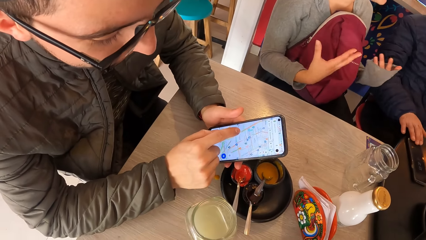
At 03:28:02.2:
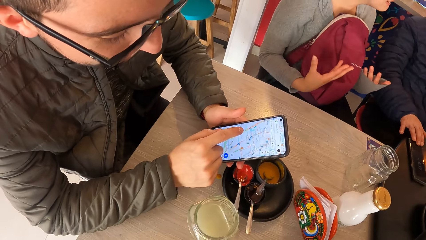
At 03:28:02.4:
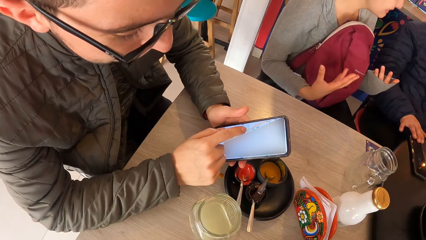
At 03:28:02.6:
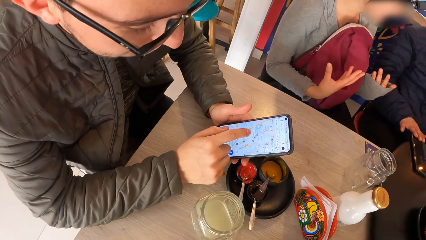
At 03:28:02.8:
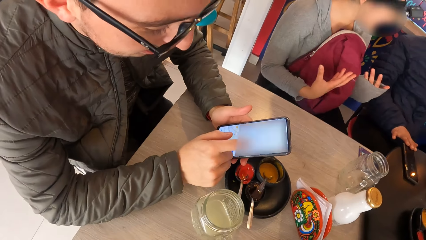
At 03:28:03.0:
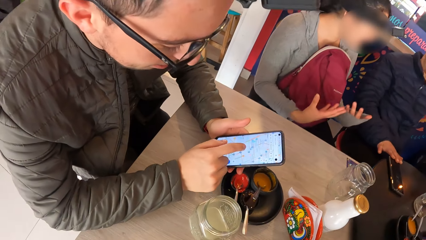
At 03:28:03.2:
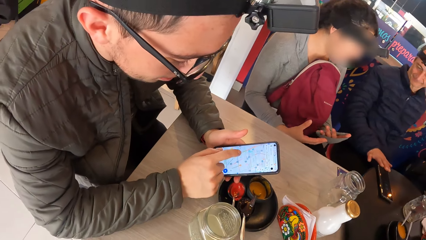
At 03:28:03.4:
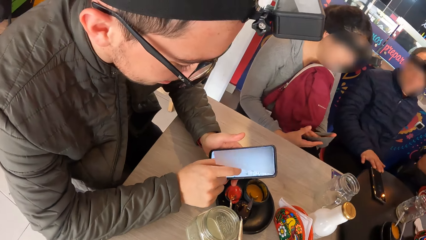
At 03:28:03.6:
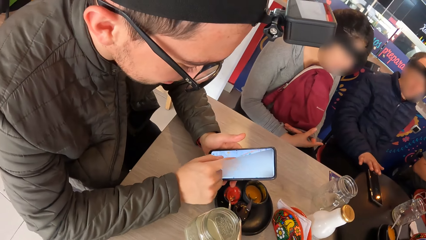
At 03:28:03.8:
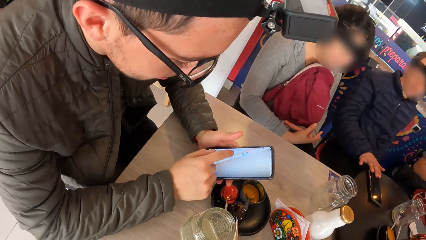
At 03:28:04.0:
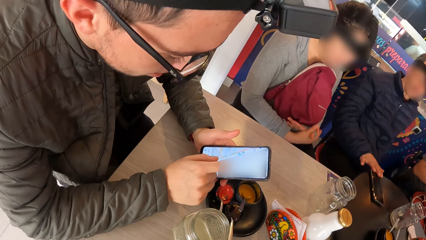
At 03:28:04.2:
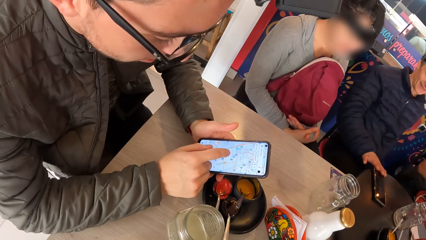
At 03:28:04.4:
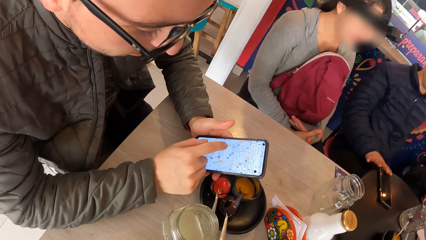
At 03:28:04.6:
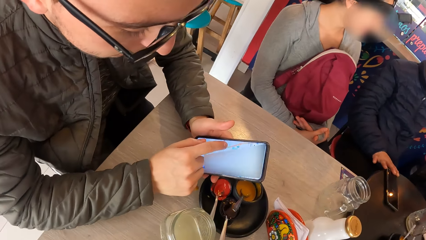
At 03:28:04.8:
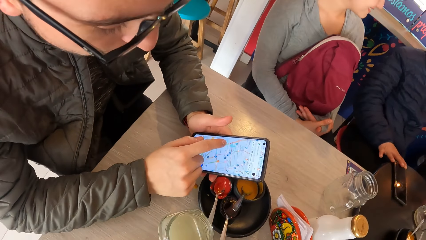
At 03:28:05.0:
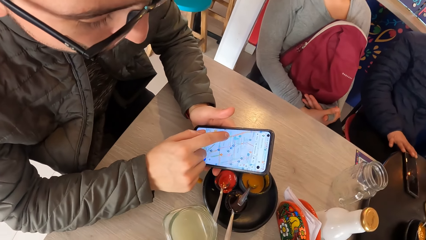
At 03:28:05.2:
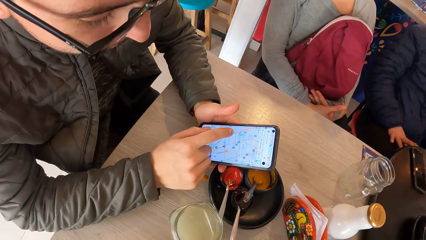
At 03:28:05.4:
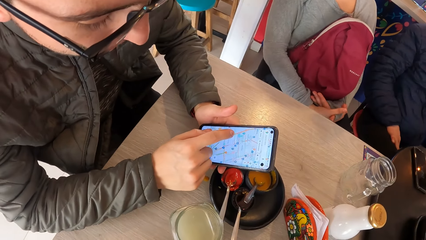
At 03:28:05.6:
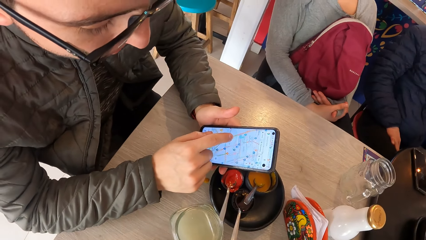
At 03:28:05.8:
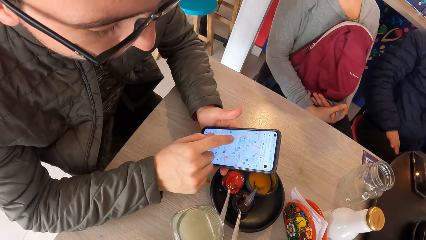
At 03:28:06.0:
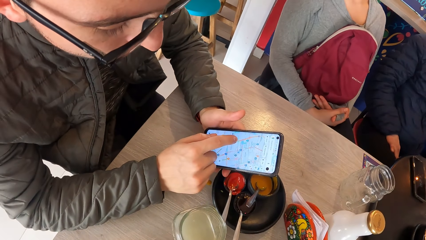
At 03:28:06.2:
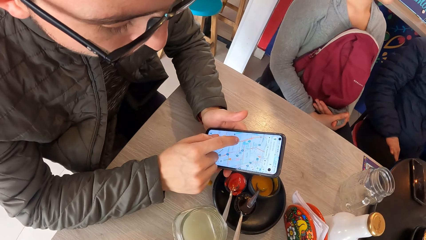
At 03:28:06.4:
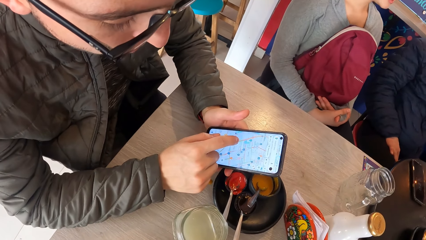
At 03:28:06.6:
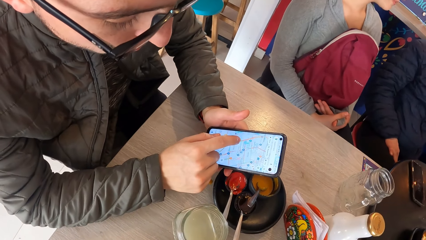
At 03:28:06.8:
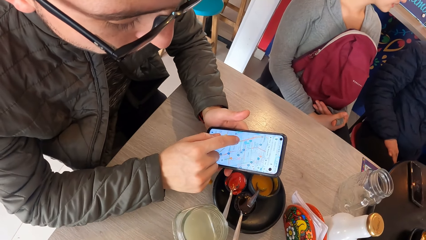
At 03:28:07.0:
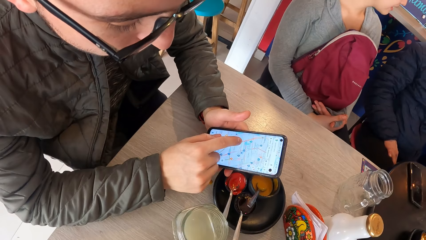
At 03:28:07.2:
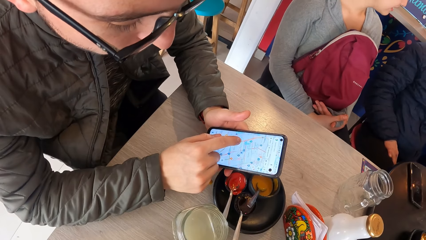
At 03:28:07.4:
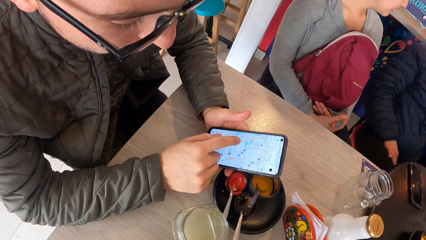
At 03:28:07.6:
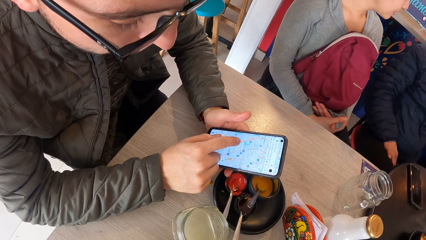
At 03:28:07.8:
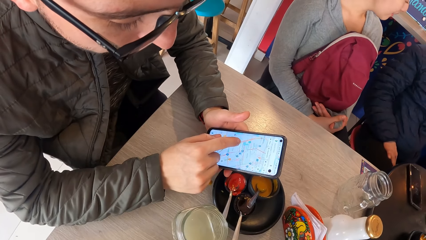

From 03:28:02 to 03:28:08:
The camera wearer operates the phone.

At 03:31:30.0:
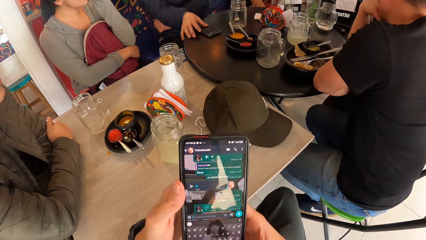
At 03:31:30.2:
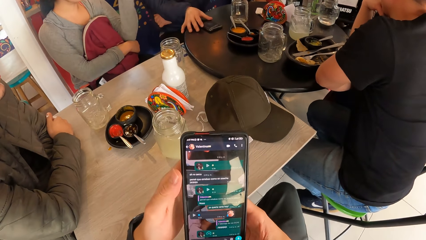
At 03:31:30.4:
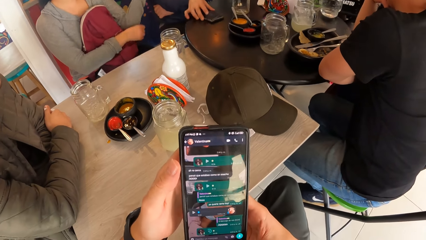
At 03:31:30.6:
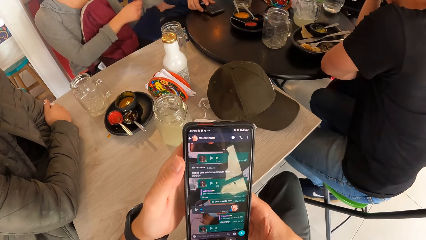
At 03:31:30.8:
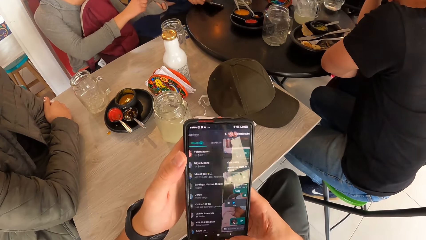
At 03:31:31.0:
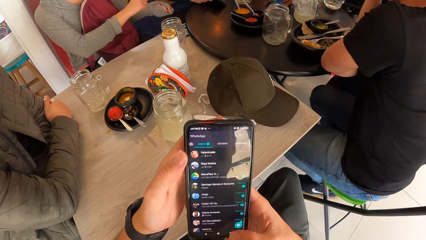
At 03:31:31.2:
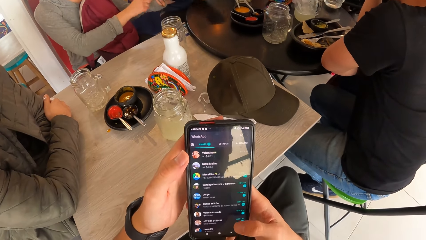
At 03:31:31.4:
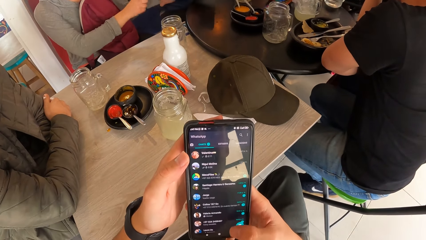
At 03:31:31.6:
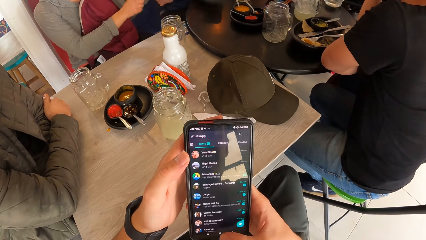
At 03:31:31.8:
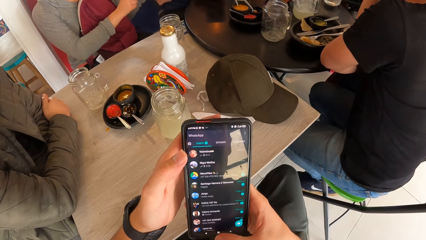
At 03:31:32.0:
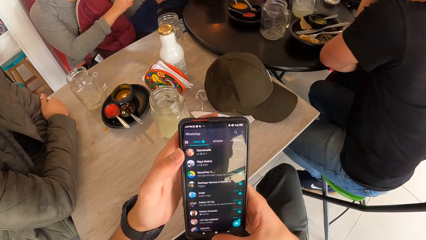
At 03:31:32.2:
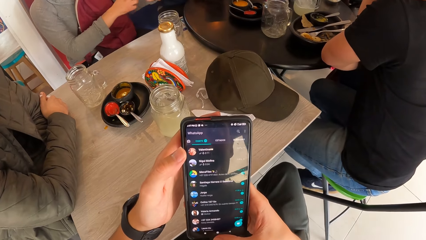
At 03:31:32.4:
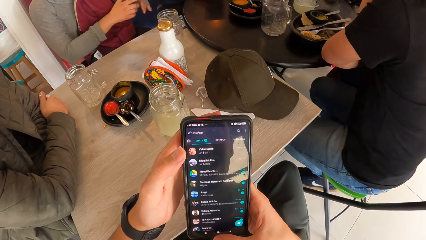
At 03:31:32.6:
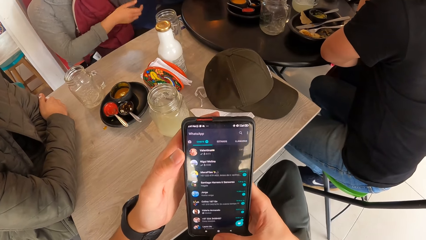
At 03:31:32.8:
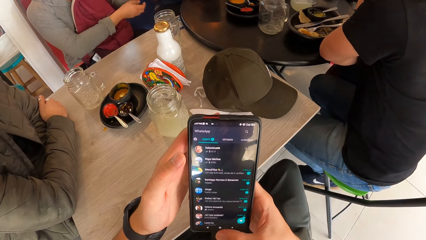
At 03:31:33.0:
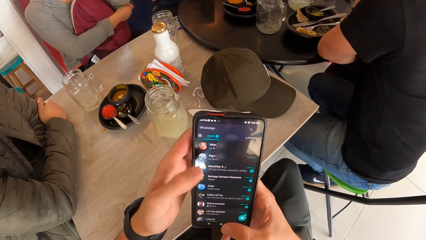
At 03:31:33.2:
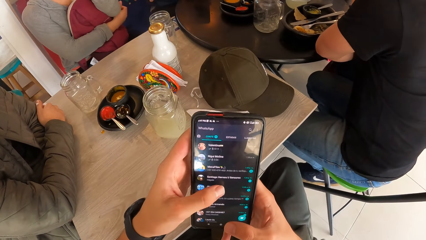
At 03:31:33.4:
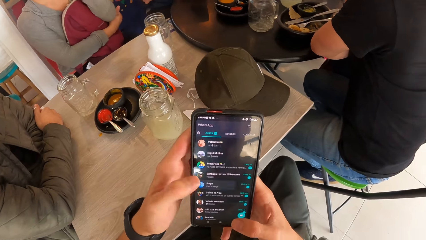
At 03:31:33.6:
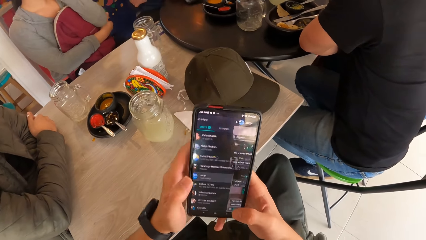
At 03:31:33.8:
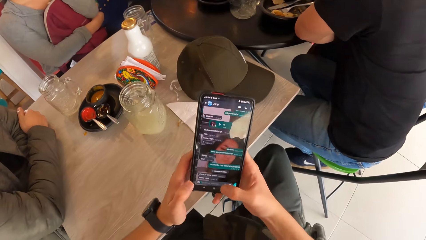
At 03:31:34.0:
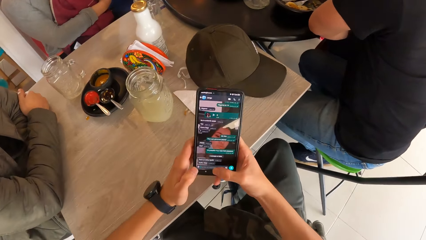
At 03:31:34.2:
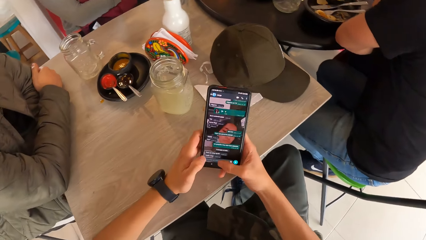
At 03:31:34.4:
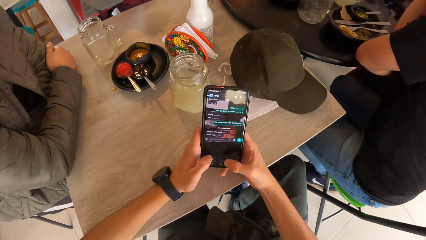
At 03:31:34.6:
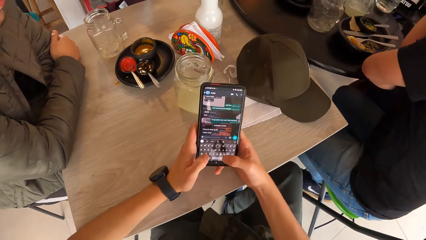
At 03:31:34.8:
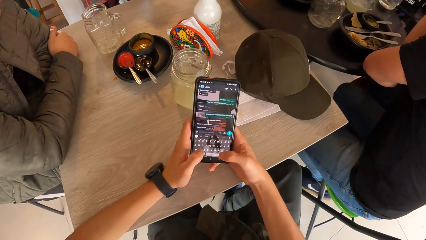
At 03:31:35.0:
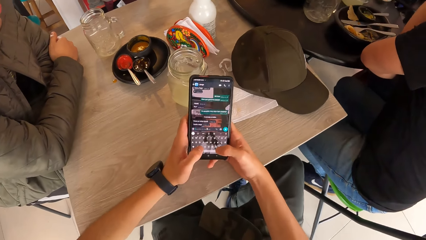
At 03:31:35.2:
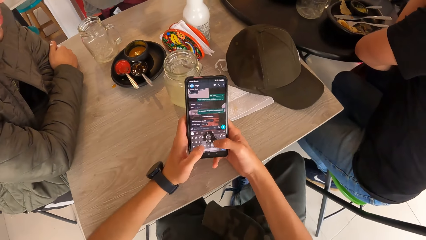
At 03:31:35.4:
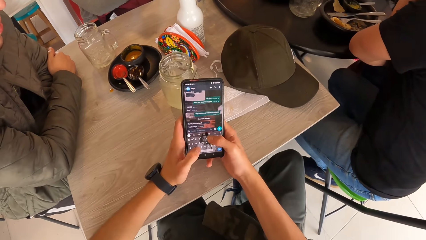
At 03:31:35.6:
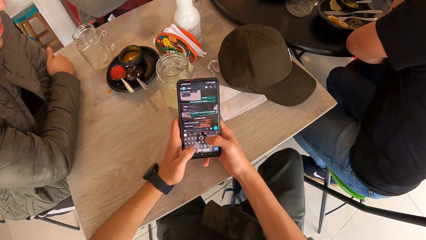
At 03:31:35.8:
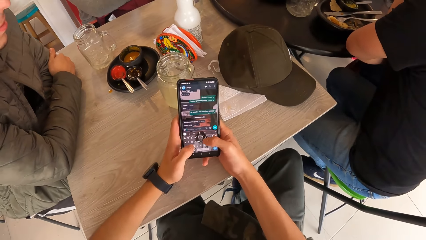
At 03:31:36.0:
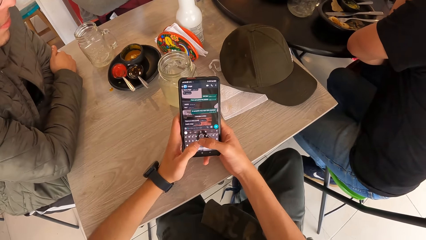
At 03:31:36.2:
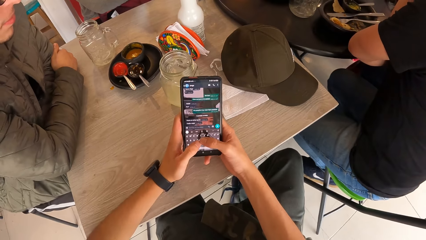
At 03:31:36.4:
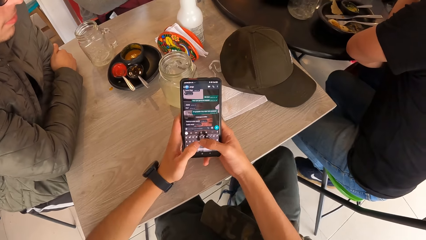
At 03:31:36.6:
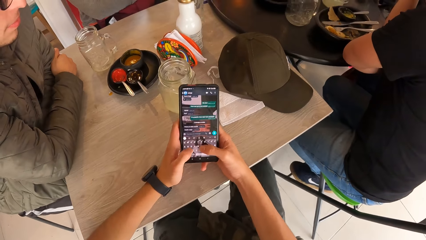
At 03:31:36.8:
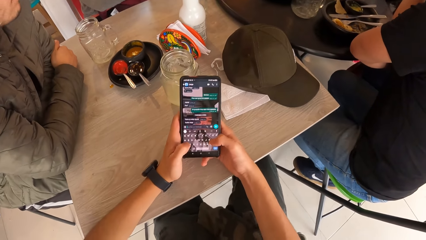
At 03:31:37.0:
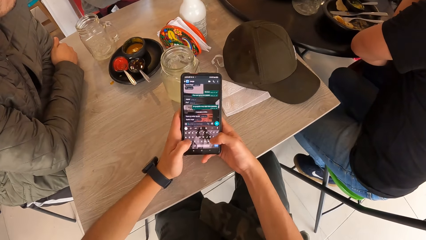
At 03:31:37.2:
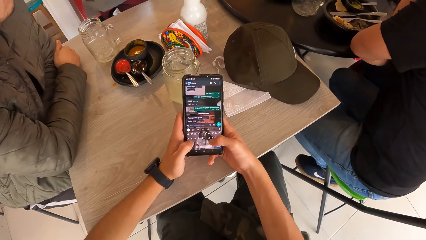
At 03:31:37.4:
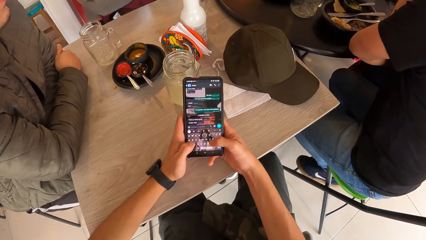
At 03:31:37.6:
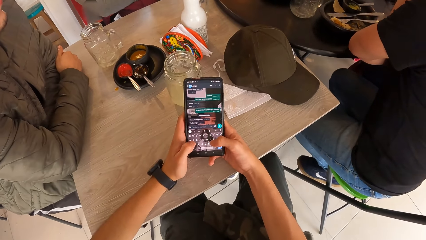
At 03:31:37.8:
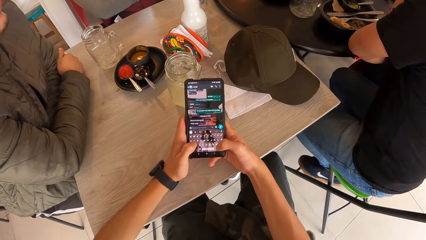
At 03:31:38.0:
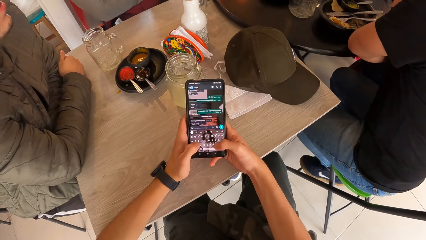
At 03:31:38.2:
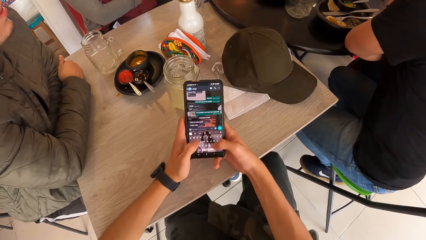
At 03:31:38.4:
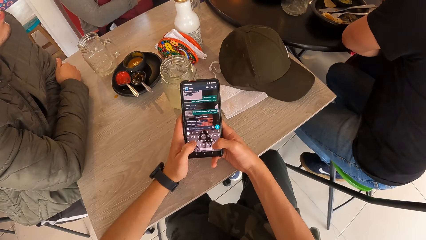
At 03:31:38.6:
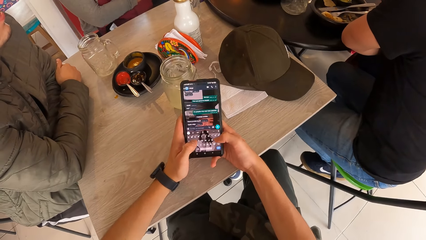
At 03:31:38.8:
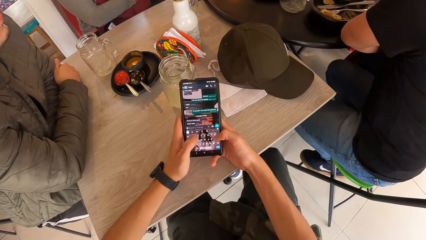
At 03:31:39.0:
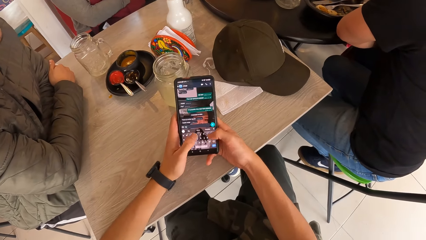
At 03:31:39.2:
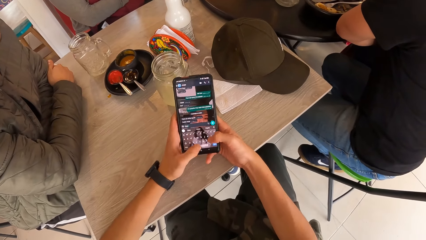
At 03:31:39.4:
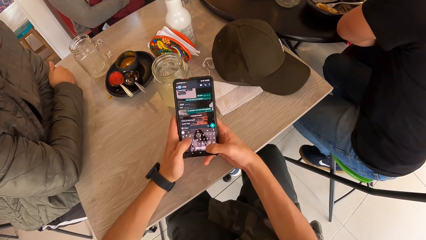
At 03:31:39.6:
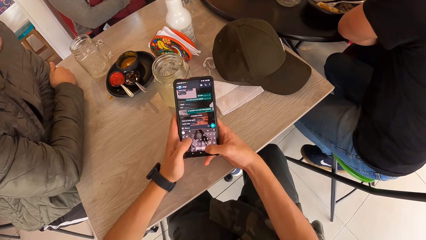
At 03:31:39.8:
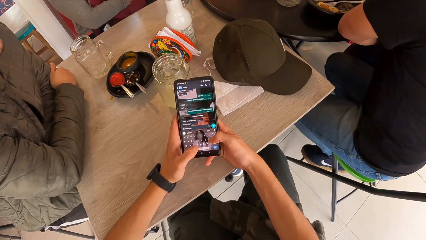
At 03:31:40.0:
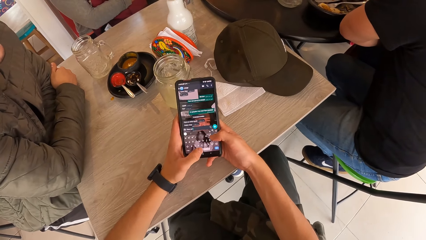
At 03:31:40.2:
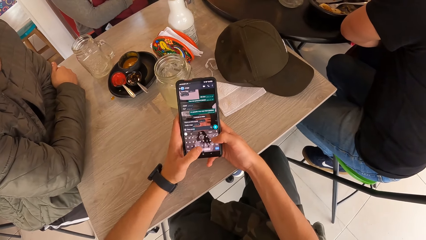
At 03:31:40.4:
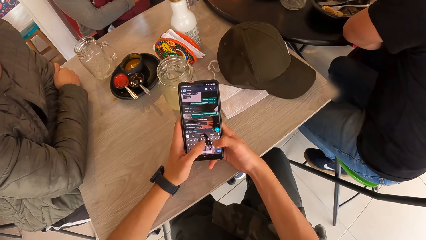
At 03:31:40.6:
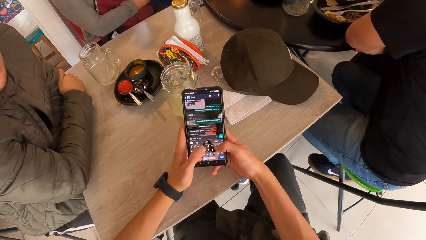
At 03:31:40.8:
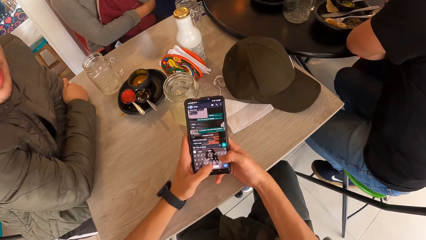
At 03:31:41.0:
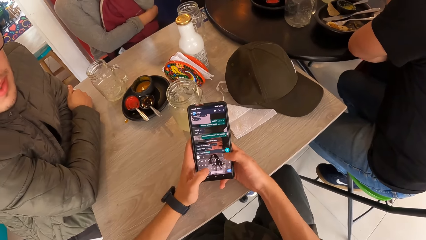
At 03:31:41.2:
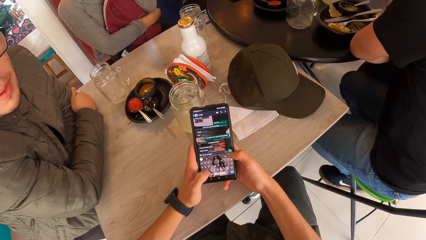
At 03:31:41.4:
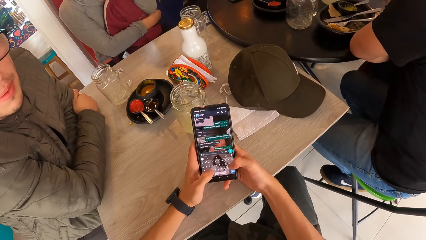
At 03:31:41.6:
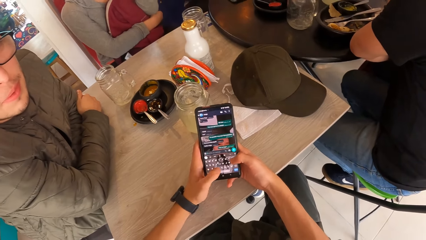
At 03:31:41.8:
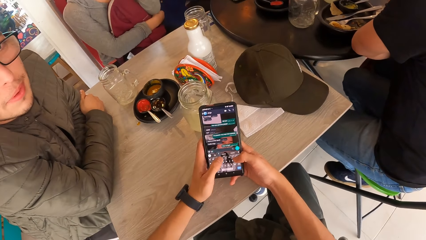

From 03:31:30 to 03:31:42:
The camera wearer operates the phone with his right hand. He operates the phone with his left hand. He operates the phone with both hands.
